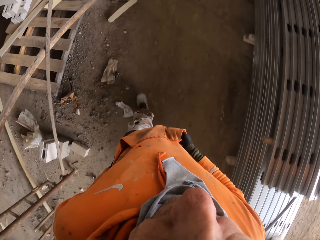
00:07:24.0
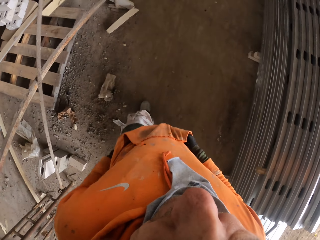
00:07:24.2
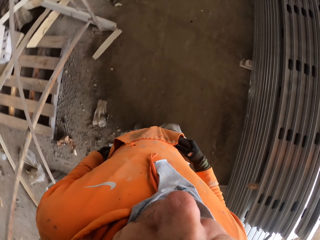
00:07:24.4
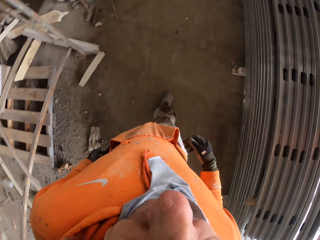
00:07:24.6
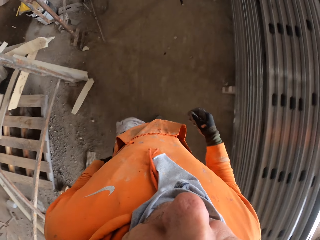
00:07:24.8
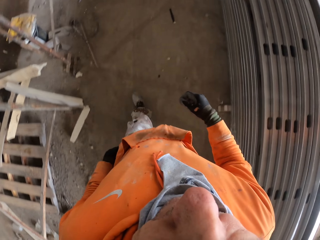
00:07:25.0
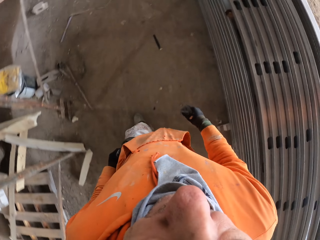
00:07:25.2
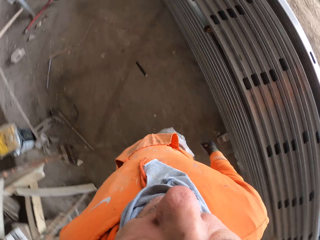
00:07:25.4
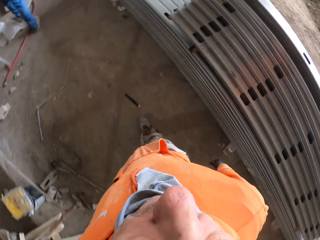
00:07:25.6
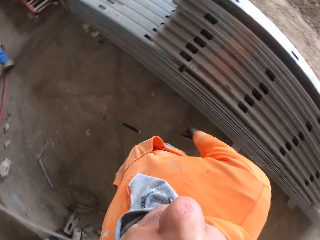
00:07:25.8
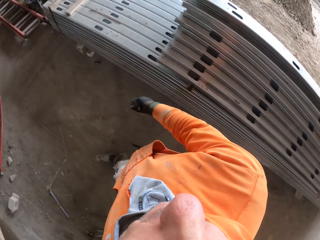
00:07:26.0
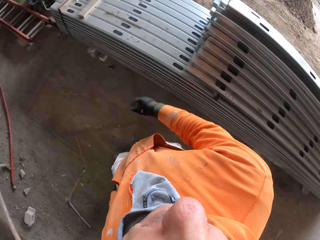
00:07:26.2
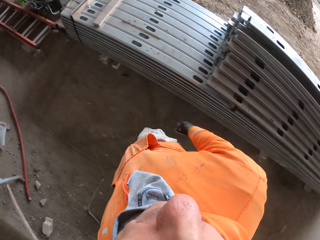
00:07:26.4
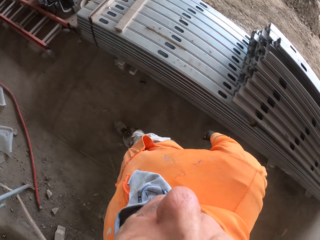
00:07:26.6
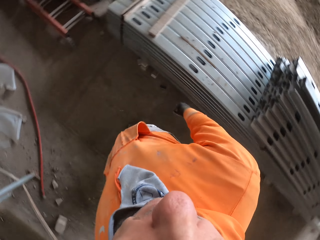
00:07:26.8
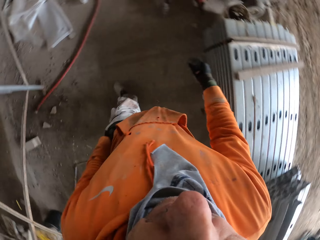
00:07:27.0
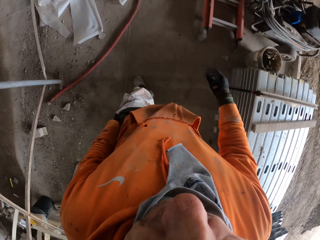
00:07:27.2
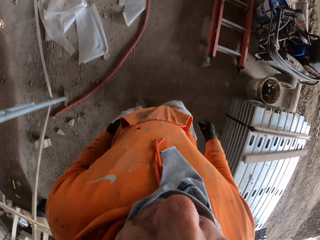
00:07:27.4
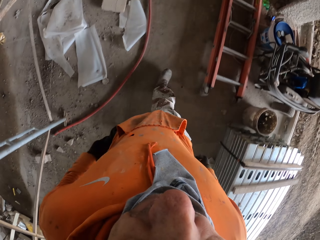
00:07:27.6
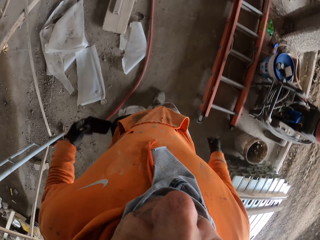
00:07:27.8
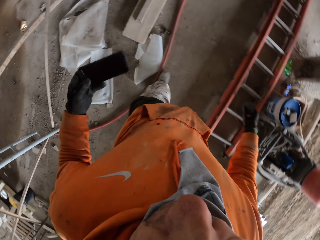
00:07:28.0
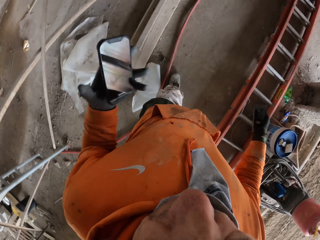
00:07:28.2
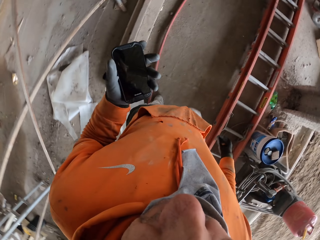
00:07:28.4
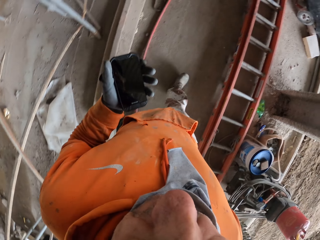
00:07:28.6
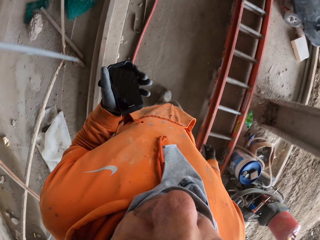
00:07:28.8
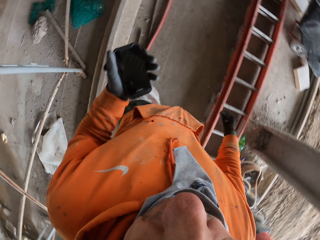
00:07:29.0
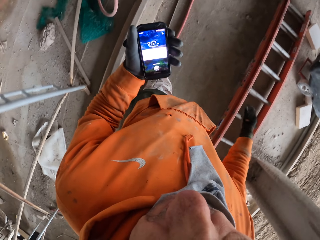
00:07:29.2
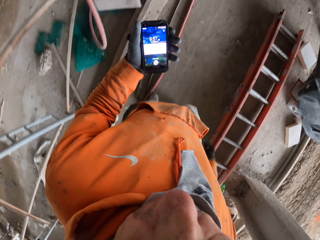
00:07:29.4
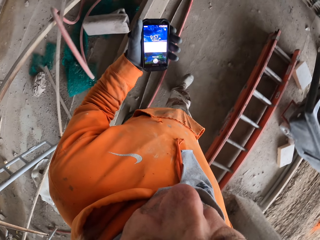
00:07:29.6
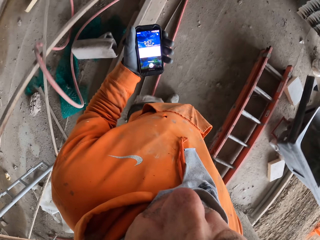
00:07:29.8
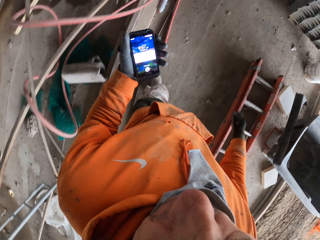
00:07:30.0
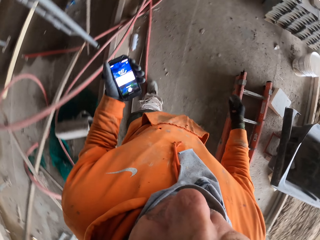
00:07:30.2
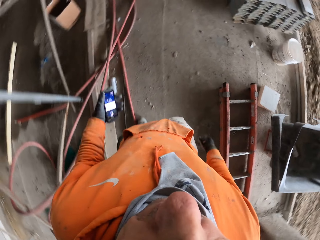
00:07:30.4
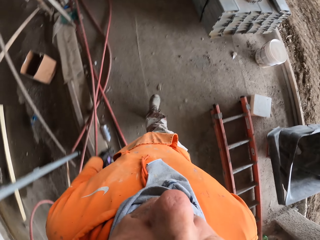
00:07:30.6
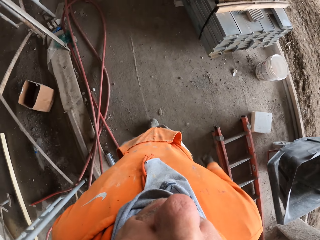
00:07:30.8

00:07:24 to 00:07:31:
The camera wearer walks around the workshop. He removes the hand from the jumper pocket. He walks around the building site. He puts the hand in his trouser pocket. He removes a phone from his trouser pocket. He holds the phone. He walks around the workshop. He stares at the phone in his hand. He opens the phone.

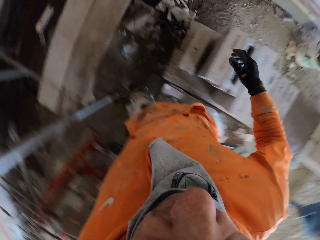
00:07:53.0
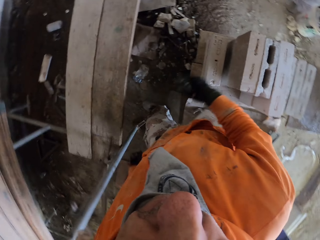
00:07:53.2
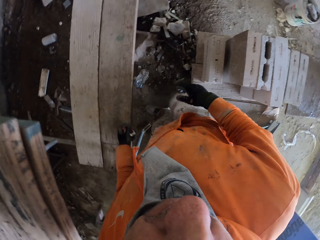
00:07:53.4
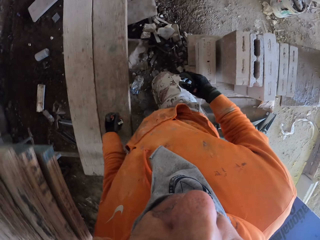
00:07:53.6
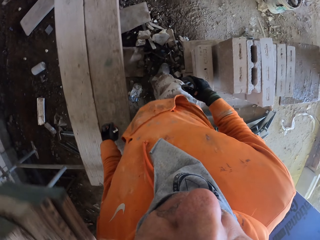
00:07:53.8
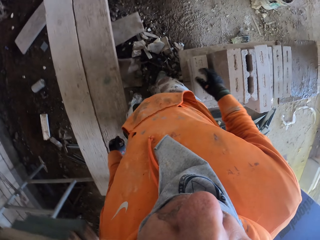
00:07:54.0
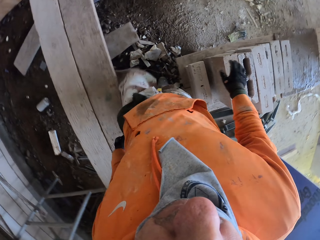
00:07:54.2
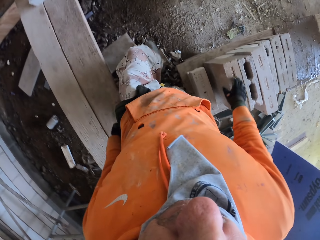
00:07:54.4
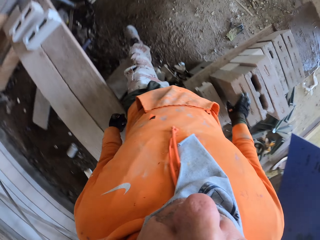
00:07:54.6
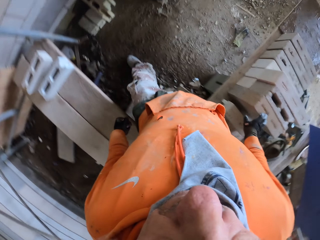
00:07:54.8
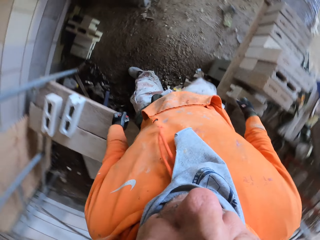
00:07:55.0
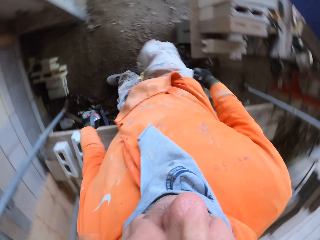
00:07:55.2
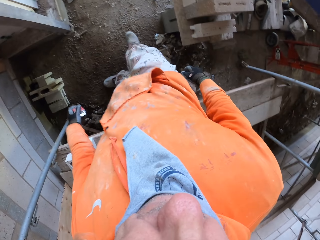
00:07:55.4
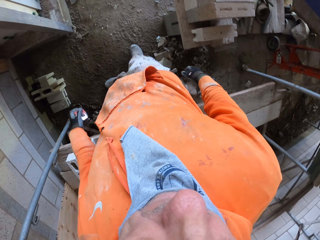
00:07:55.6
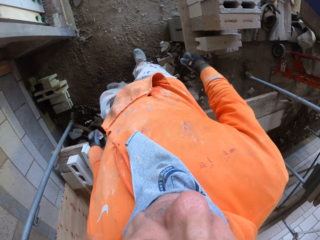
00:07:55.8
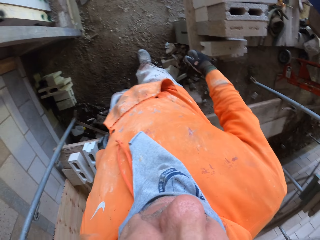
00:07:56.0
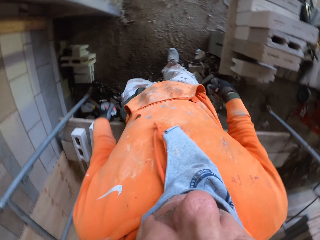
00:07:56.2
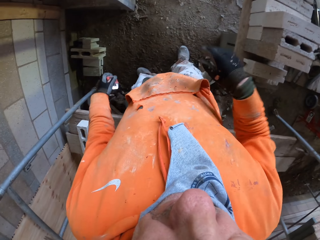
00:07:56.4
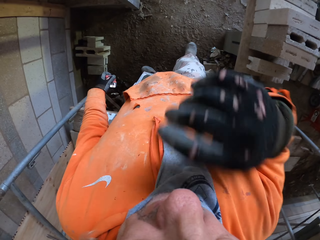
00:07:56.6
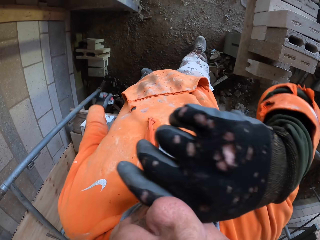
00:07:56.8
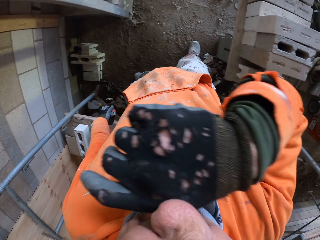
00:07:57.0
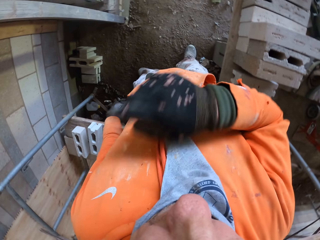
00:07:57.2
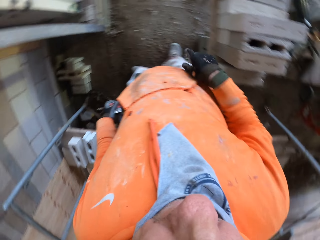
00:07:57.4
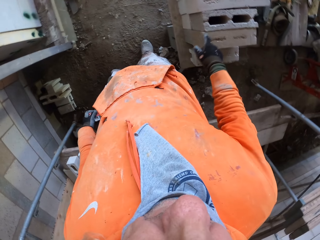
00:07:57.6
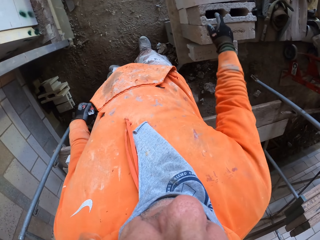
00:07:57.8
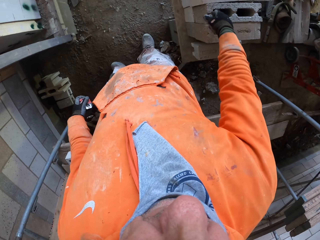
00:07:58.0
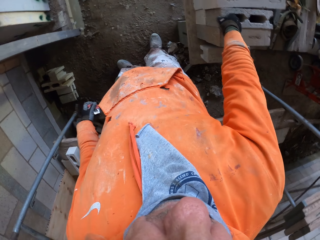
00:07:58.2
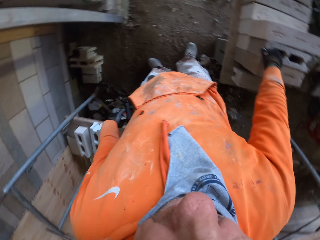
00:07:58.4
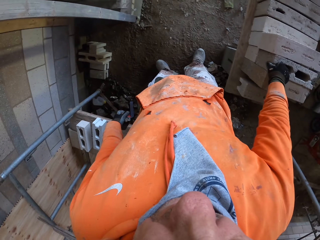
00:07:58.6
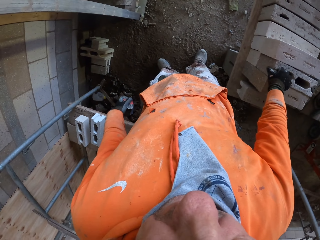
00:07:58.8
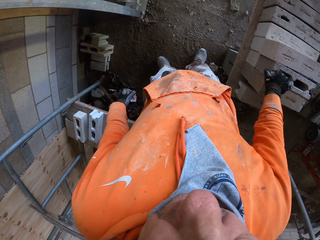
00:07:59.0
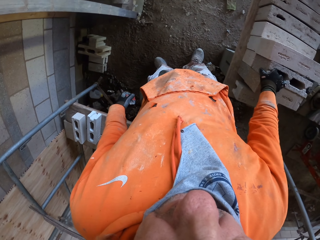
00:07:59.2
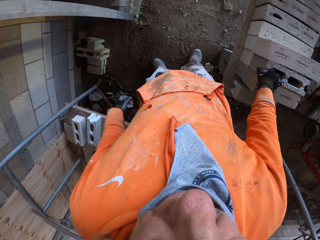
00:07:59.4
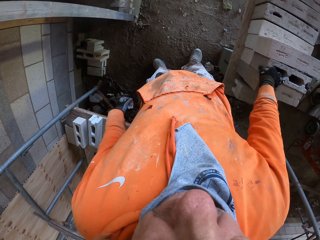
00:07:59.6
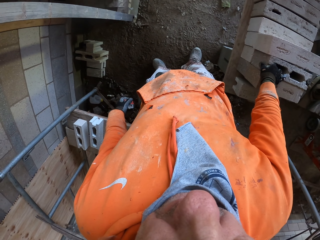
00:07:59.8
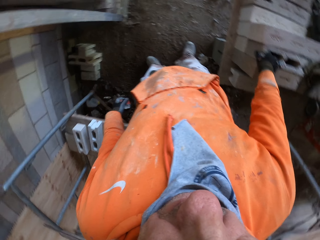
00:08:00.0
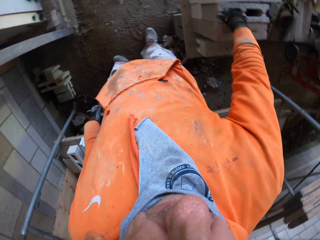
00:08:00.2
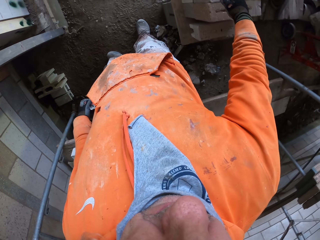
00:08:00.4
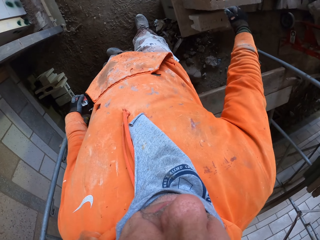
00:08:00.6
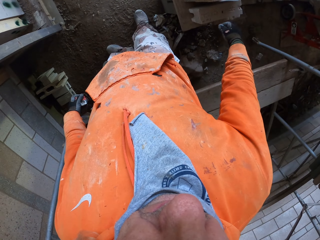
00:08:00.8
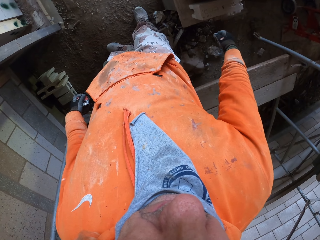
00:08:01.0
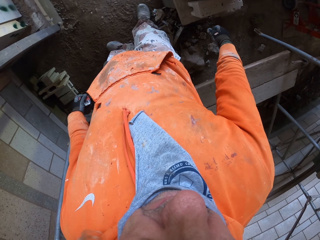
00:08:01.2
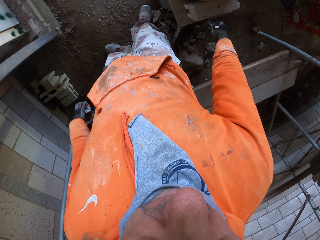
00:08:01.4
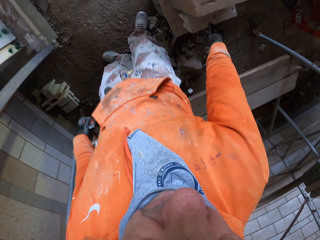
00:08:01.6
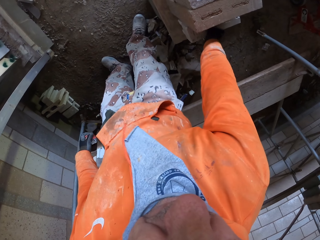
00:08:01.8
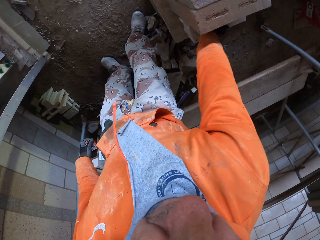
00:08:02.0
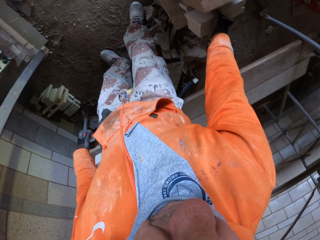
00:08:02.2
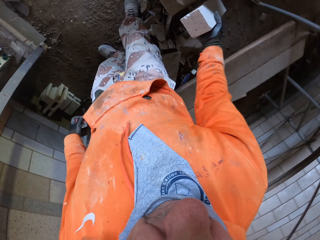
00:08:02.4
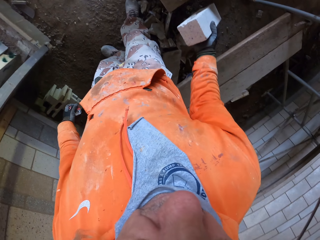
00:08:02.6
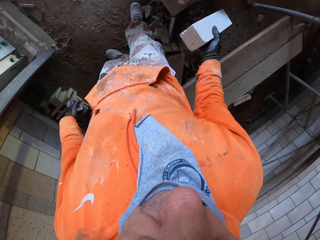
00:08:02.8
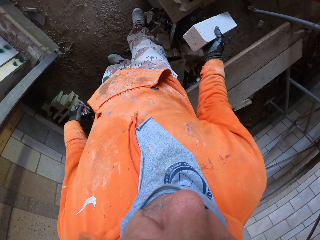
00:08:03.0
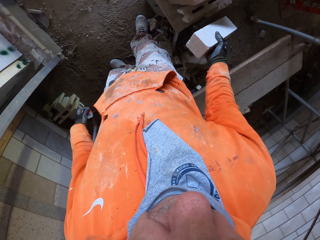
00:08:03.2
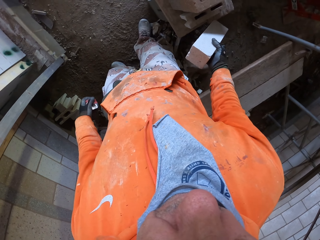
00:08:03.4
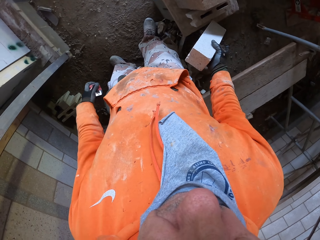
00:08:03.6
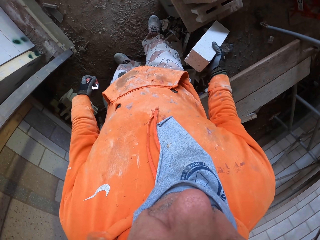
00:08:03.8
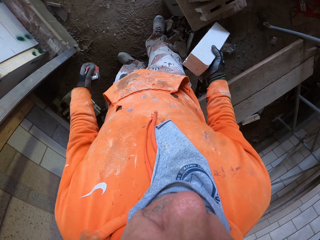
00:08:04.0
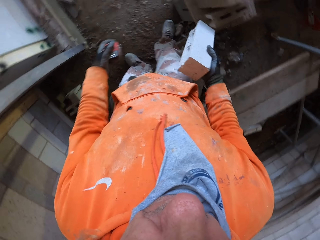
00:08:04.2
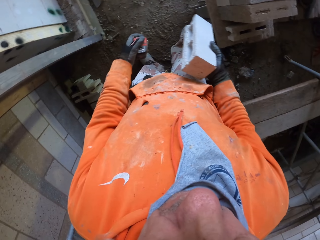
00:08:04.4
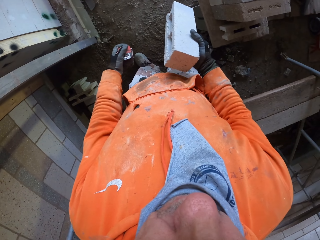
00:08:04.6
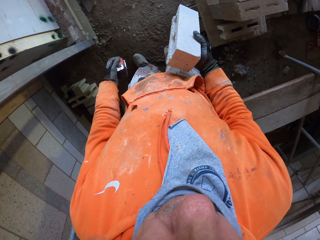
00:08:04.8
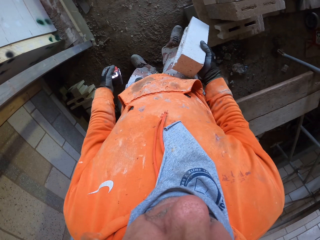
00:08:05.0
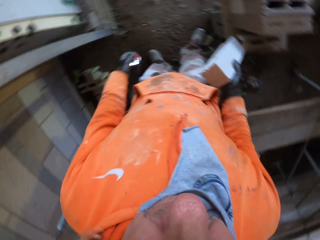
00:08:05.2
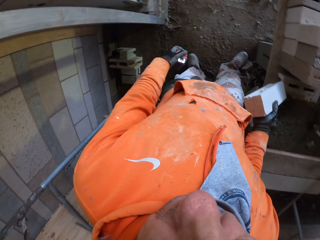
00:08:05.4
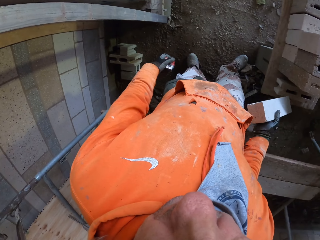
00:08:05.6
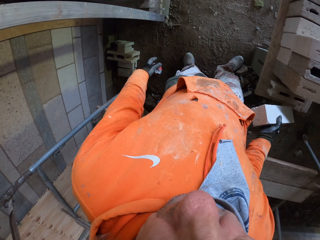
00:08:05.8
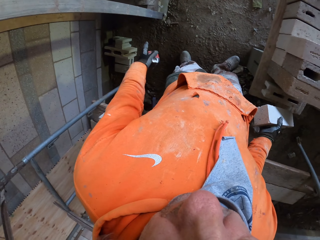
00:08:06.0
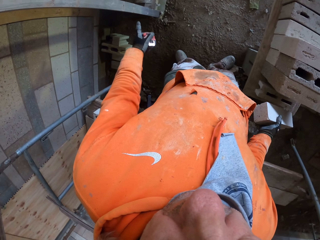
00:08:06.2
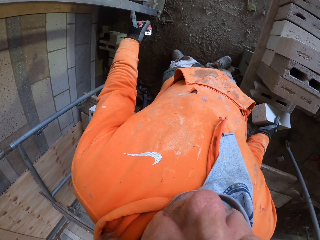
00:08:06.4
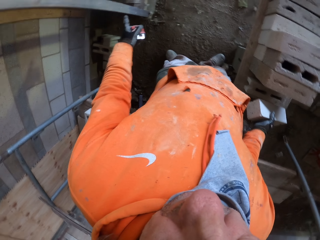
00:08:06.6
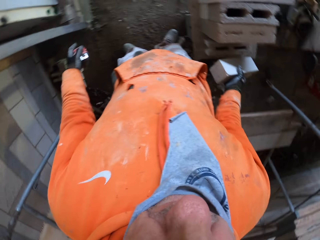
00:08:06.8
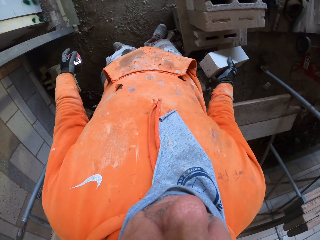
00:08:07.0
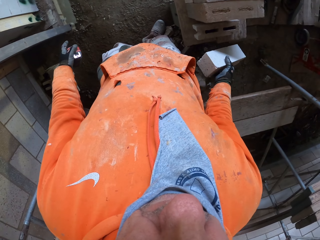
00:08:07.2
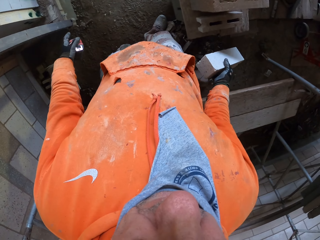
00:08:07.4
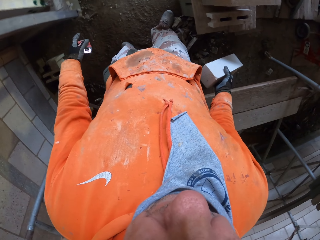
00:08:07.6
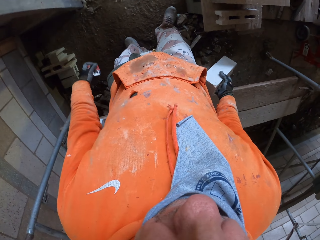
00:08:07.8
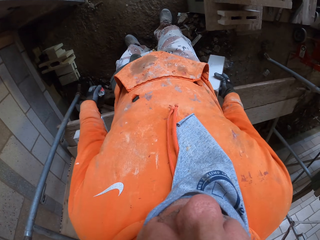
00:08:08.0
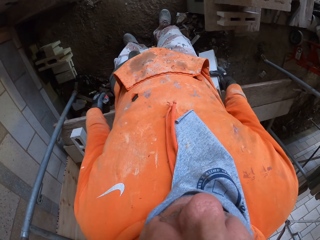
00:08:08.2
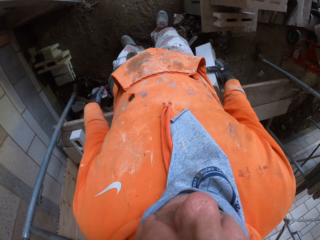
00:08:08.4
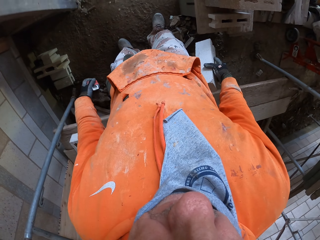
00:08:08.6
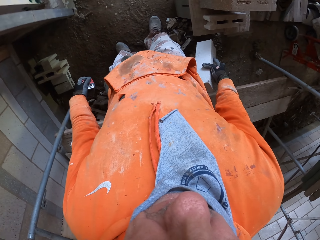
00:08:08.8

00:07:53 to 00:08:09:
The camera wearer touches the hollow blocks. He removes the hand from the hollow blocks. He walks around the building site. He lifts up the right hand. He rubs his nose with the right hand. He drops his right hand down. He holds the brick with his right hand. He touches the hollow blocks. He stares at the brick. He removes the hand from the hollow blocks. He picks up the brick. He stares inside the workshop and holds the hollow block.
